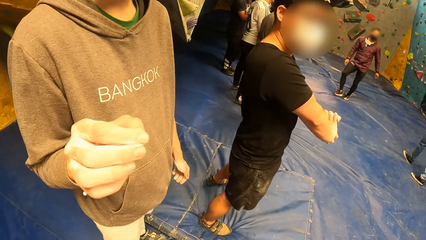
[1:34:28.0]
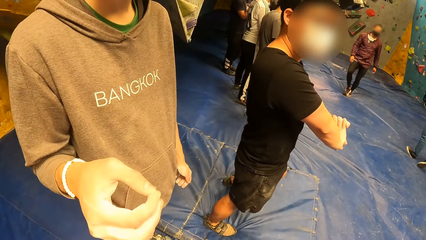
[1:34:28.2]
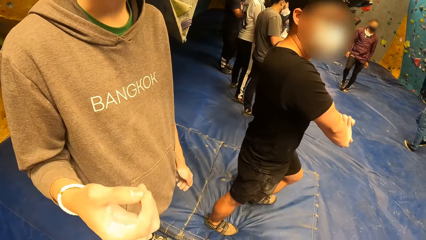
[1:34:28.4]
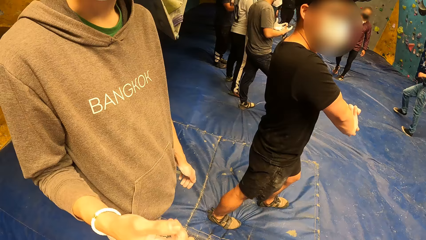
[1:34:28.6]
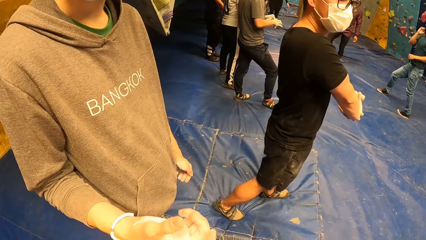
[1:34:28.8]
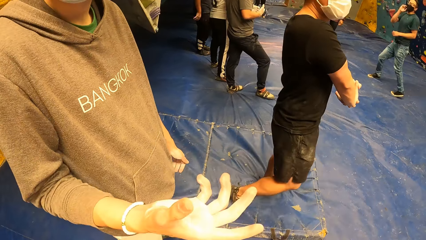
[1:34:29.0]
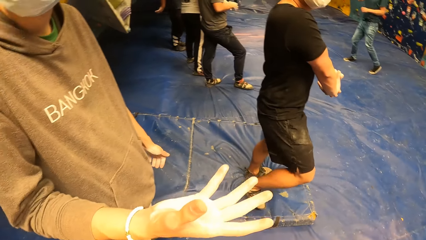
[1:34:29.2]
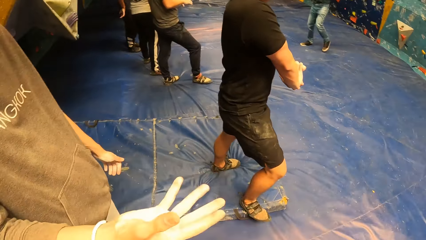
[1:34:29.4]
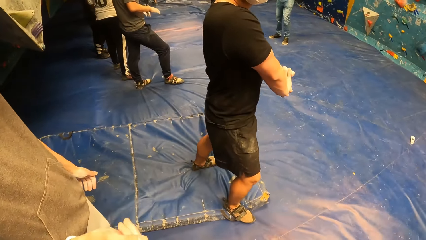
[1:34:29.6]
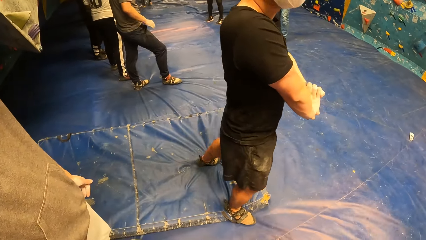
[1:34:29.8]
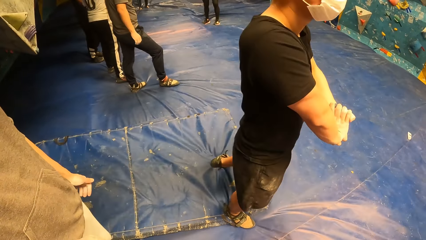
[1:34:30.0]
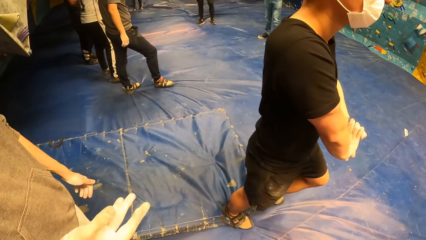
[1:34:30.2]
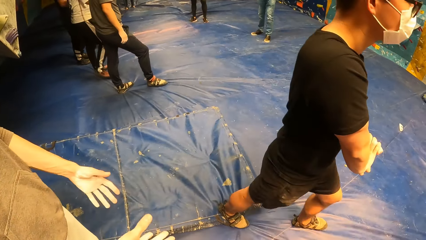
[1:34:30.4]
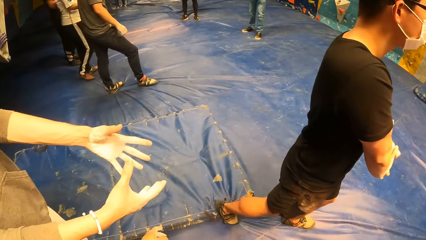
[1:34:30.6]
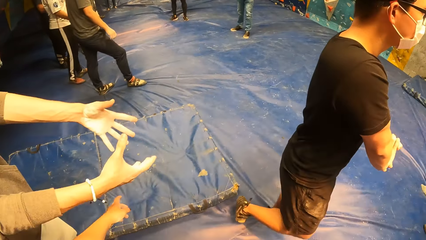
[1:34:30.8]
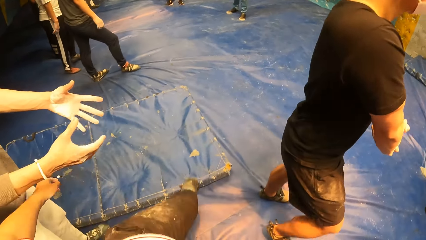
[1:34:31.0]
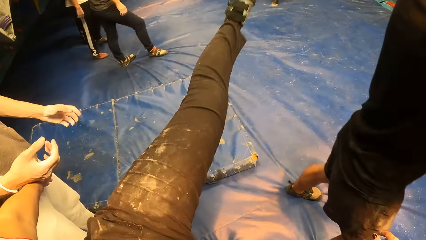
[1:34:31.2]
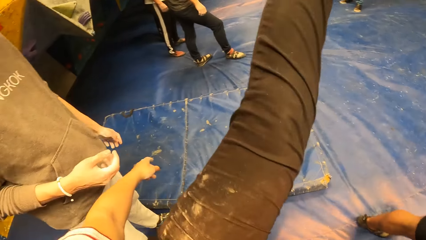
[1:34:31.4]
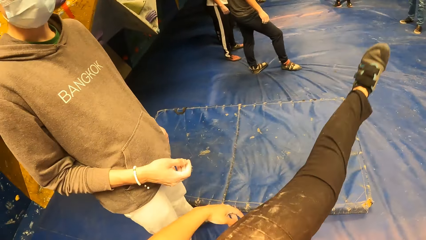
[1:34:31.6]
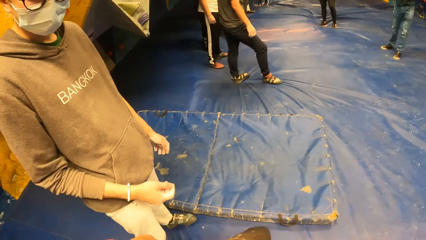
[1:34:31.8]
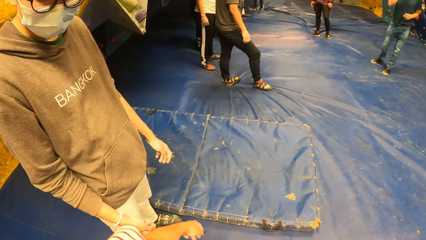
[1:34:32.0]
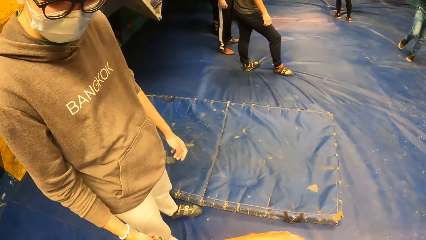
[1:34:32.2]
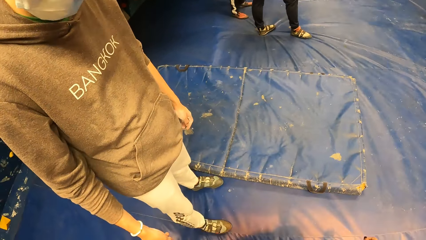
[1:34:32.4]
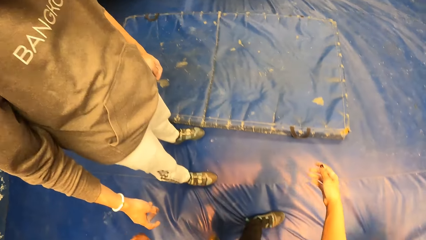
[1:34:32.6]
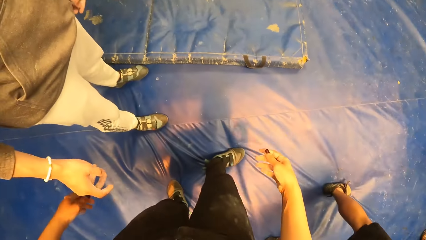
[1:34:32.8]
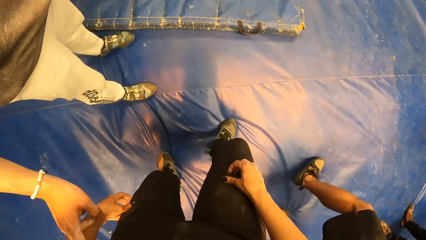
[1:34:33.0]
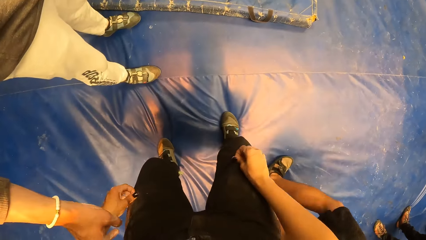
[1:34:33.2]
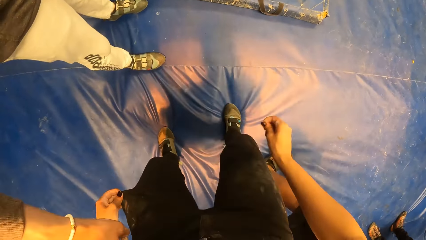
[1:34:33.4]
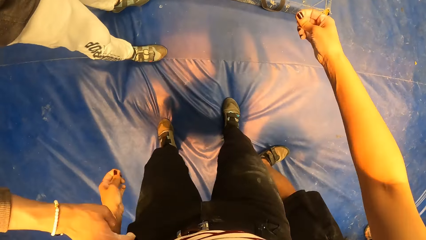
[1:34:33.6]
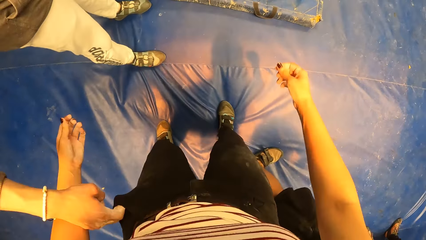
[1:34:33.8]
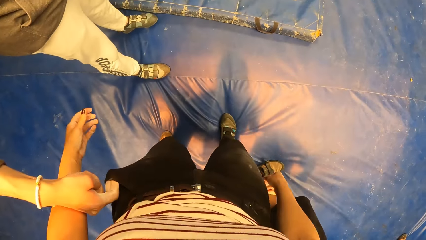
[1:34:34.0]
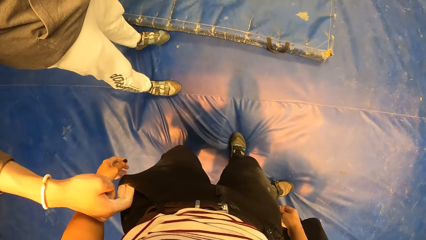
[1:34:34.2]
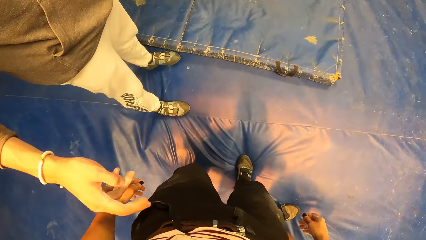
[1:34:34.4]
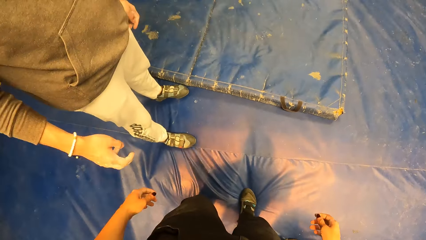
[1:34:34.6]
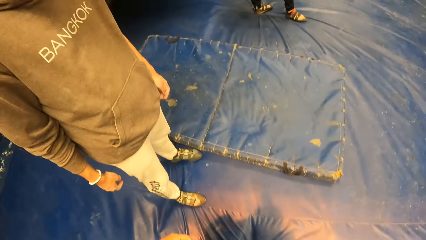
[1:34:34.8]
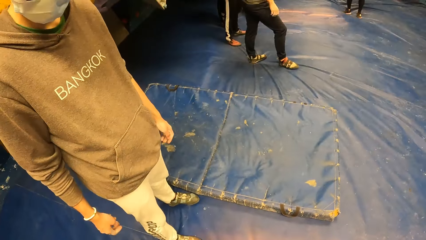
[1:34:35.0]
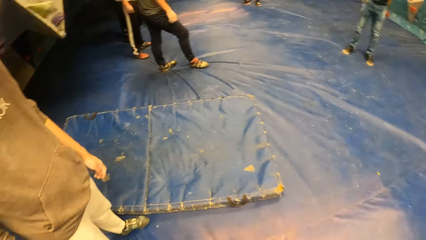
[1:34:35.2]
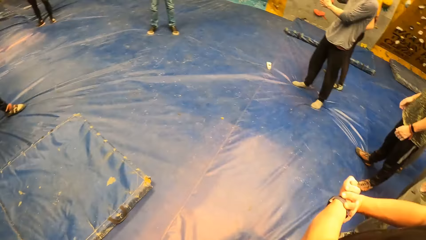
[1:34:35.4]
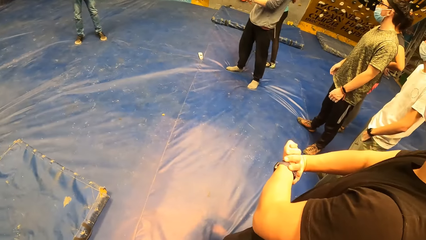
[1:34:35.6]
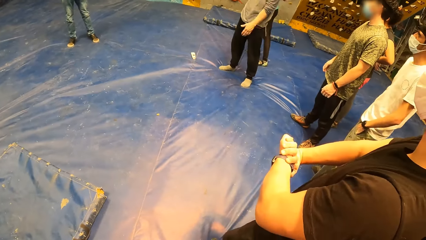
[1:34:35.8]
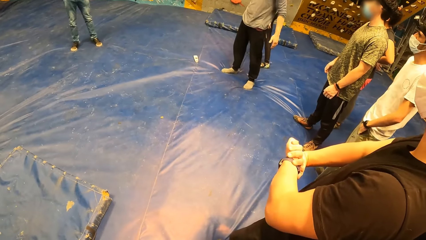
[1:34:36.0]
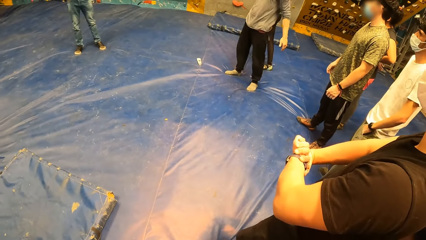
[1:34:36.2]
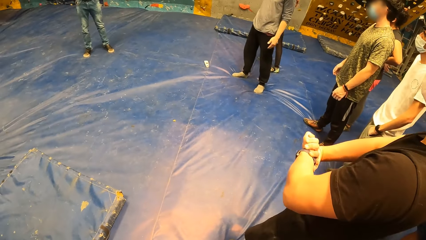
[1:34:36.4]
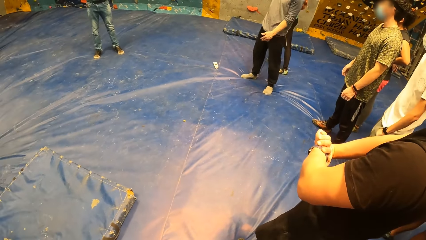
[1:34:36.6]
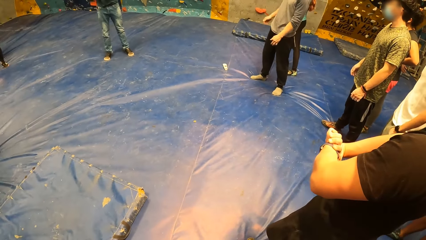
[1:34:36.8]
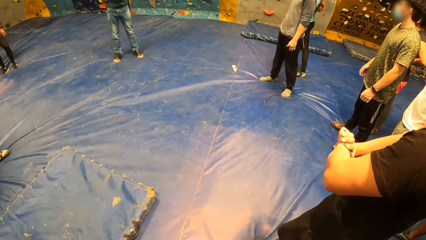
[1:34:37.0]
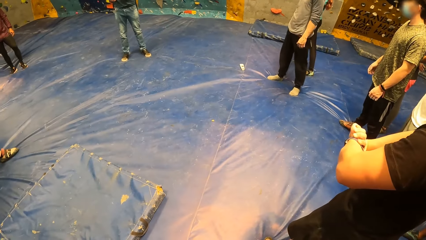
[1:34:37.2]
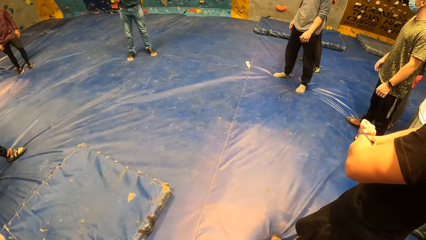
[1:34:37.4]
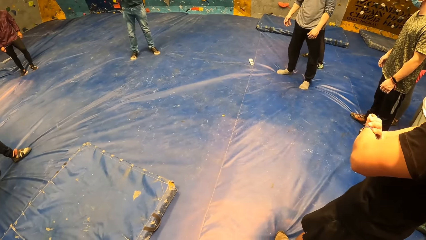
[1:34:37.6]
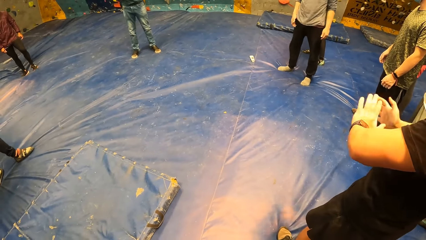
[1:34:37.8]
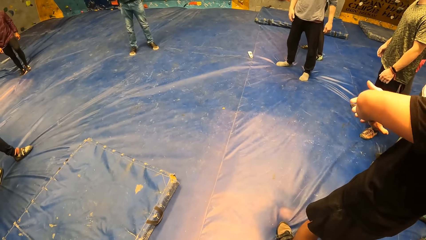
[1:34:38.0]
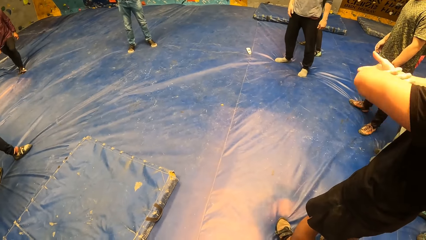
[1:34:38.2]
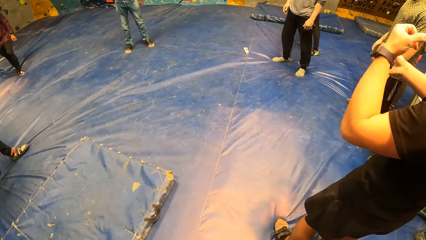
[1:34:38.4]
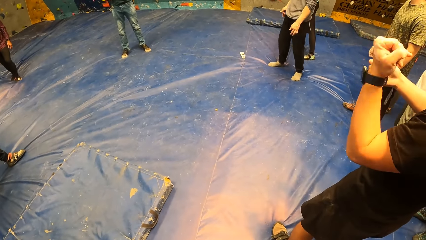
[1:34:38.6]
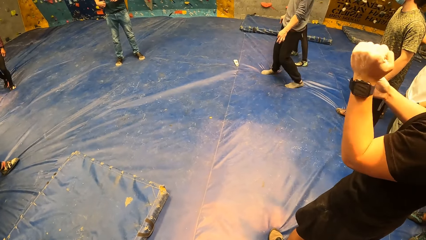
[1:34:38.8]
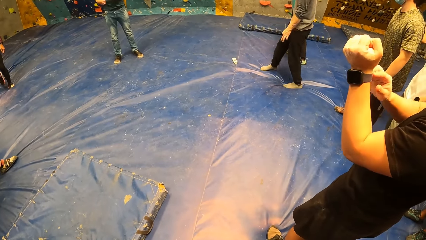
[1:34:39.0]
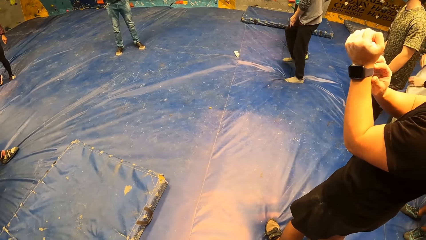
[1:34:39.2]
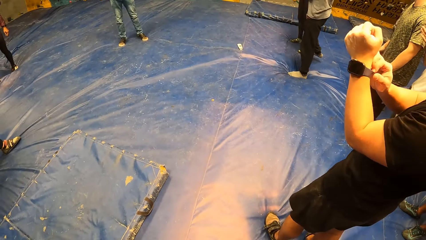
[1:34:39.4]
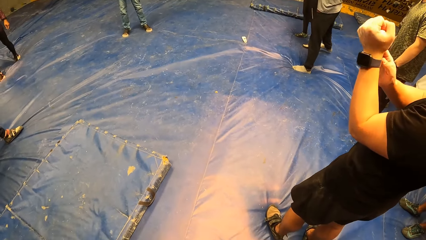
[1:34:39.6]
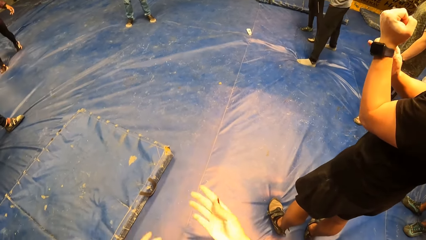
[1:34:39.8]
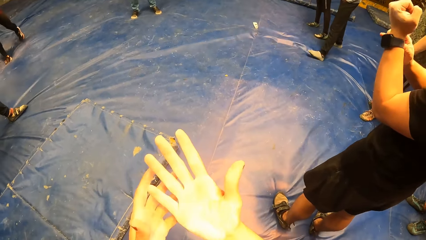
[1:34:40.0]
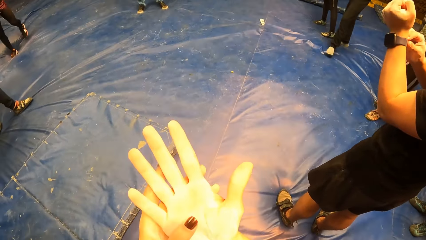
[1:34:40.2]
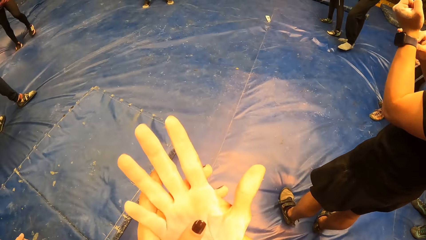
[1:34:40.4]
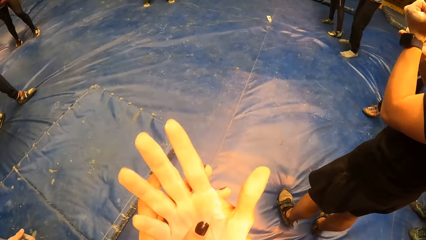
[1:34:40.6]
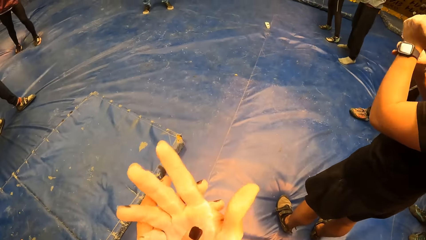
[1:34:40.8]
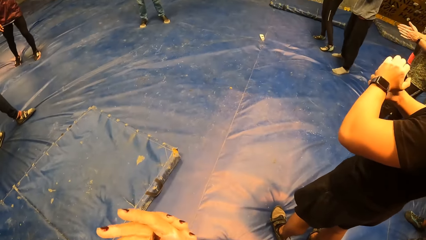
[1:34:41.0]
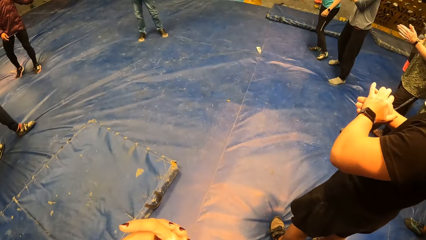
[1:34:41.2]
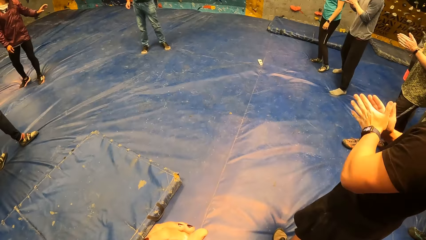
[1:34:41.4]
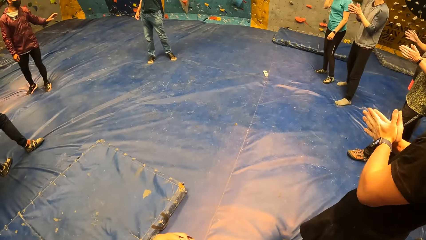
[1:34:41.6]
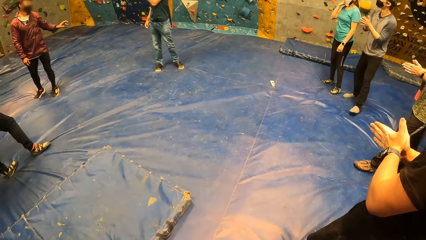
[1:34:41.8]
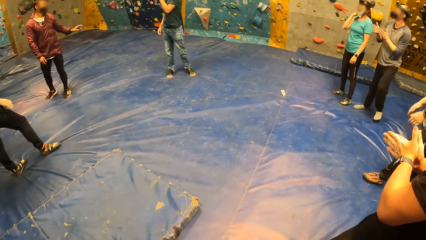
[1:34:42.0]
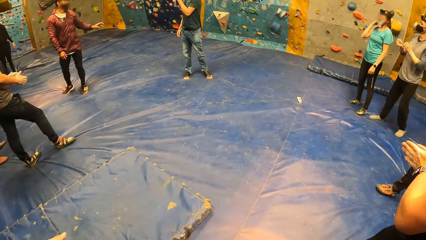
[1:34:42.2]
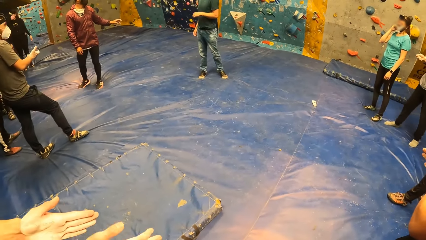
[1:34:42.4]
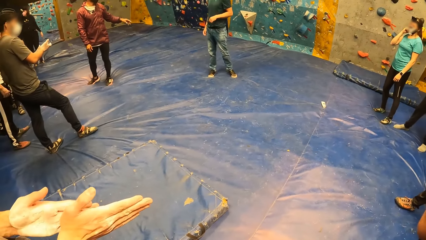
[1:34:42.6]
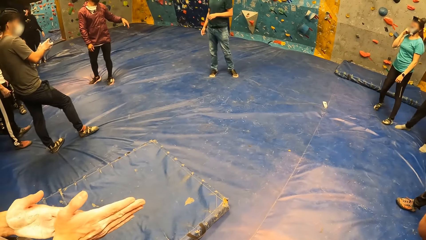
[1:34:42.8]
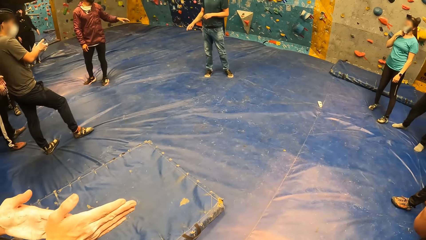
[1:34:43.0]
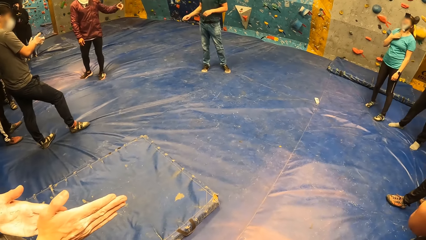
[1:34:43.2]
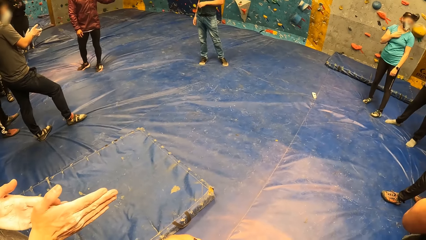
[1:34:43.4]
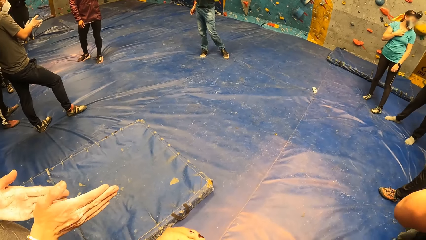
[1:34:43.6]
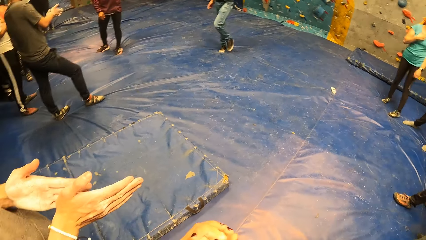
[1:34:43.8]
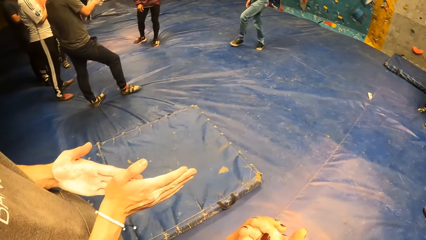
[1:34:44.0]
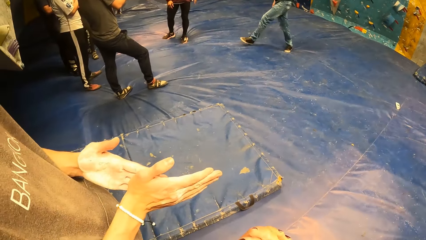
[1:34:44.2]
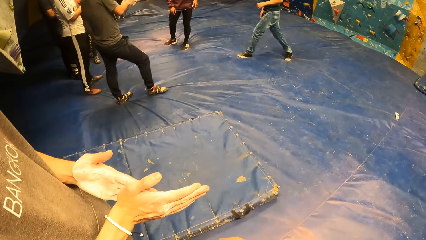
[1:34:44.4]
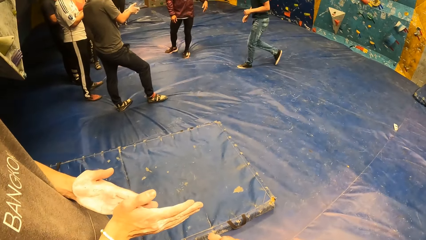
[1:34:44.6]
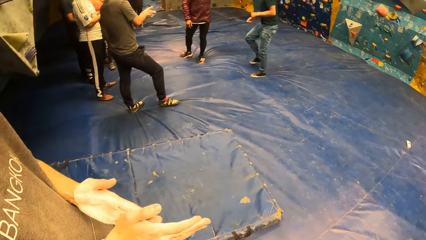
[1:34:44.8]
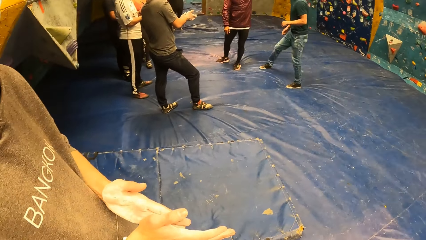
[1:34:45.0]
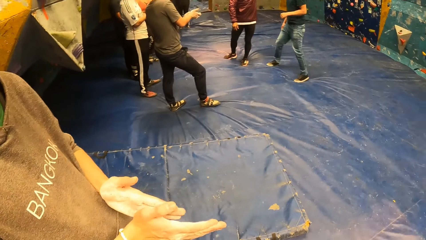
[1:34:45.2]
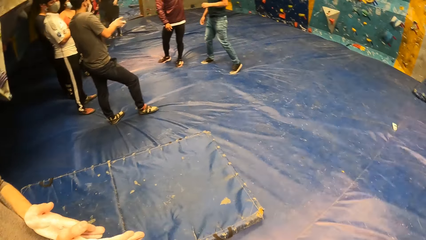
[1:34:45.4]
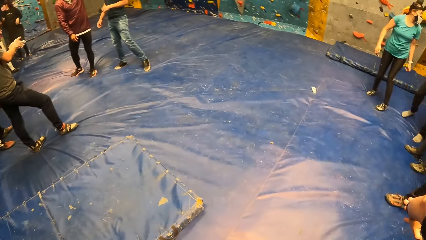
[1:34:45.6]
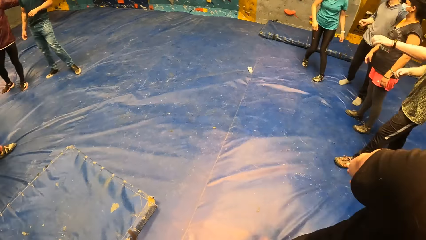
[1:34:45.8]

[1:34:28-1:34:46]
The camera wearer raises her left leg. The man places his right index and middle finger inside the camera wearer's pocket. The camera wearer adjusts her pants with both hands. The man raises the hand. Another man shakes his left wrist. The other man adjusts a wrist watch on his left hand with his right hand. The camera wearer raises the hand. The other man claps his hands. The first man claps his hands.
